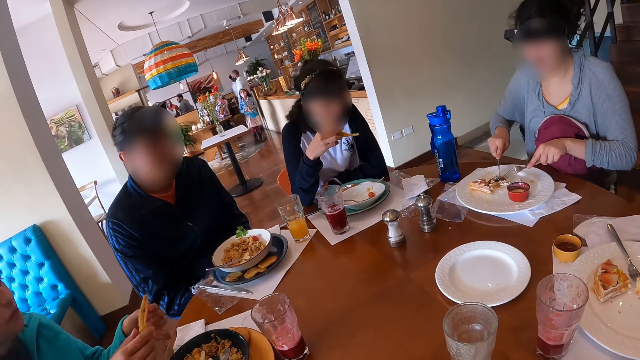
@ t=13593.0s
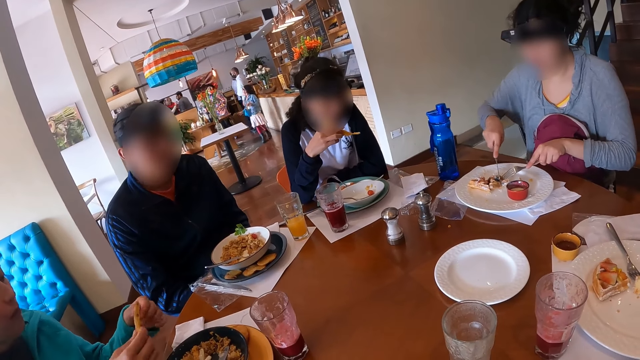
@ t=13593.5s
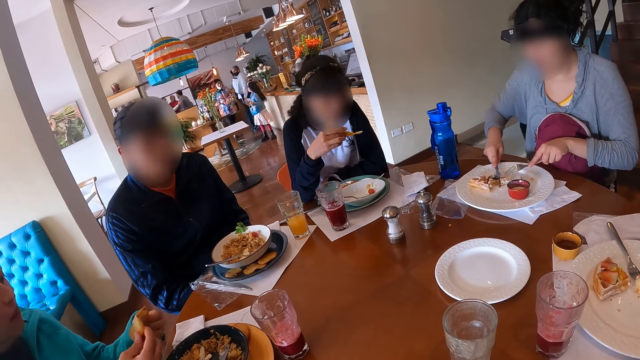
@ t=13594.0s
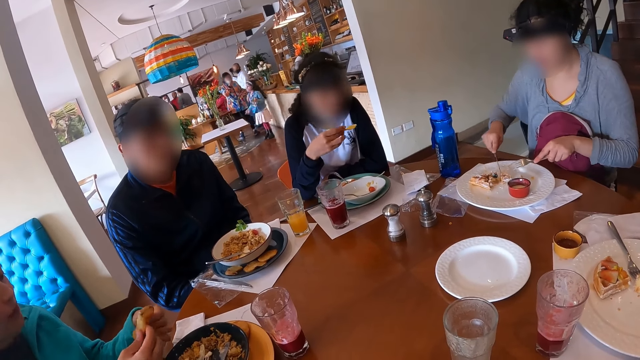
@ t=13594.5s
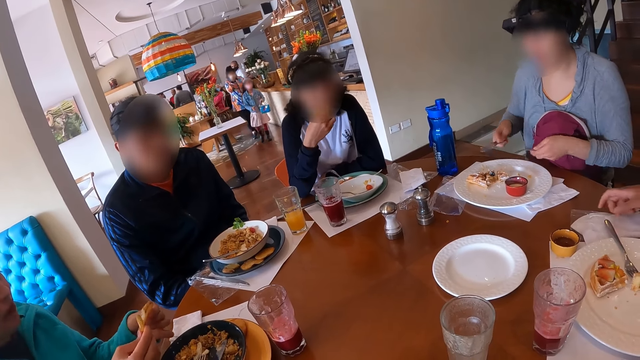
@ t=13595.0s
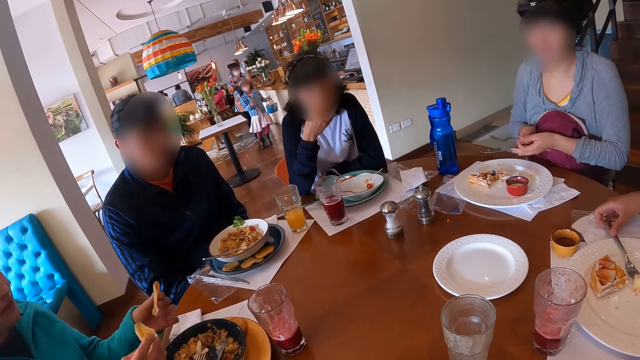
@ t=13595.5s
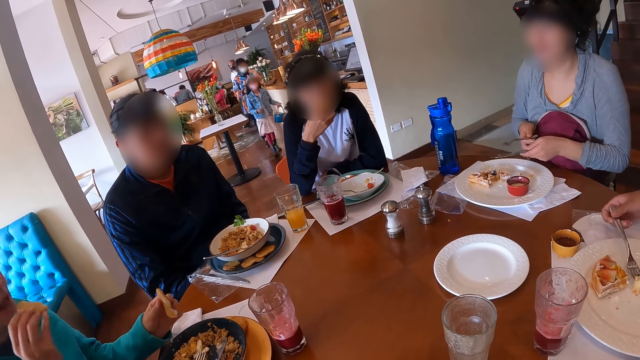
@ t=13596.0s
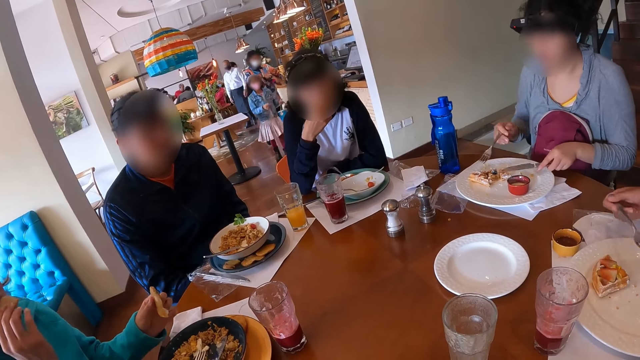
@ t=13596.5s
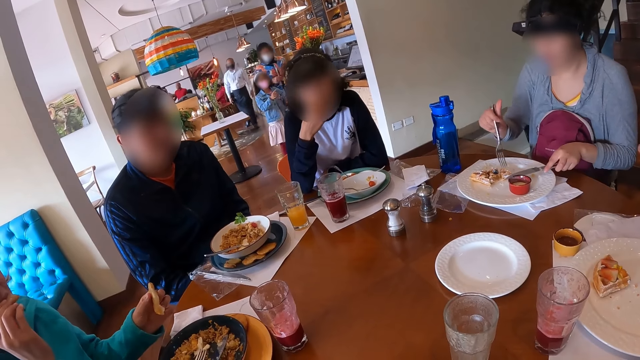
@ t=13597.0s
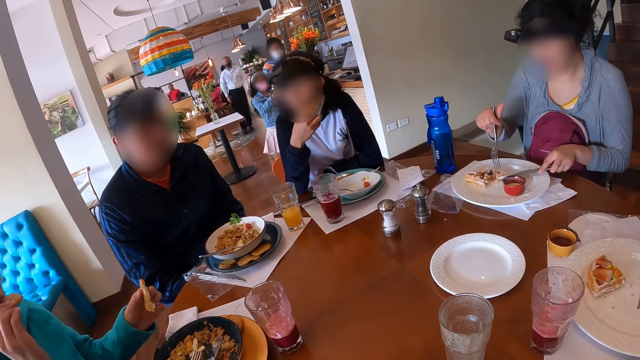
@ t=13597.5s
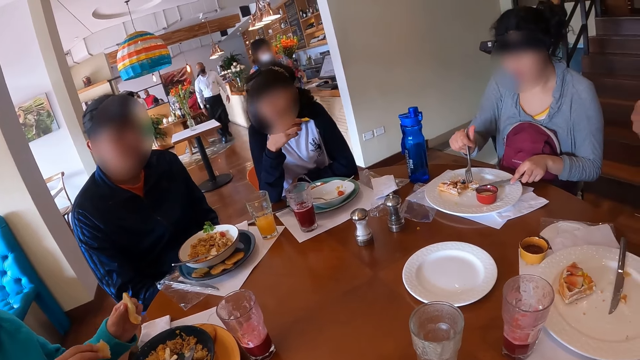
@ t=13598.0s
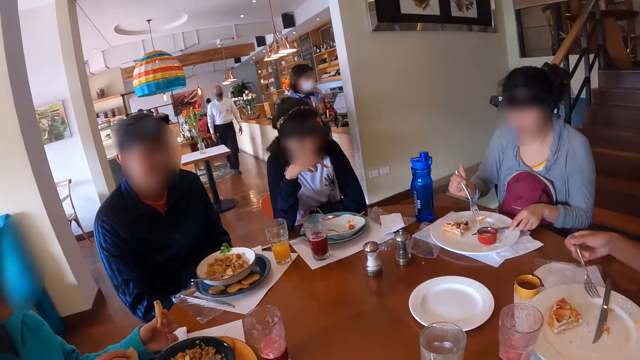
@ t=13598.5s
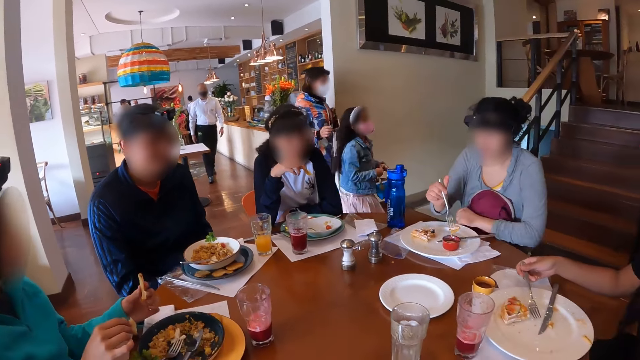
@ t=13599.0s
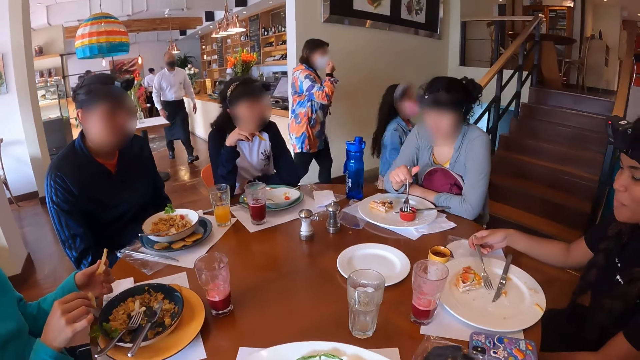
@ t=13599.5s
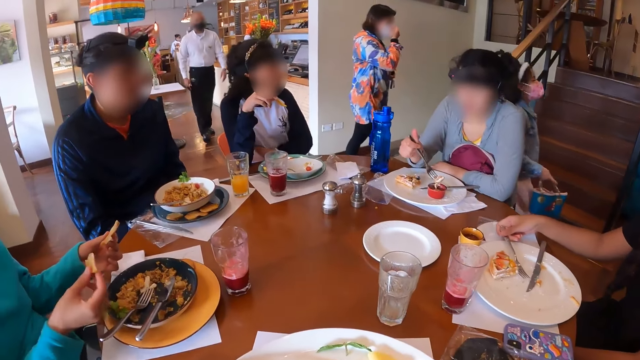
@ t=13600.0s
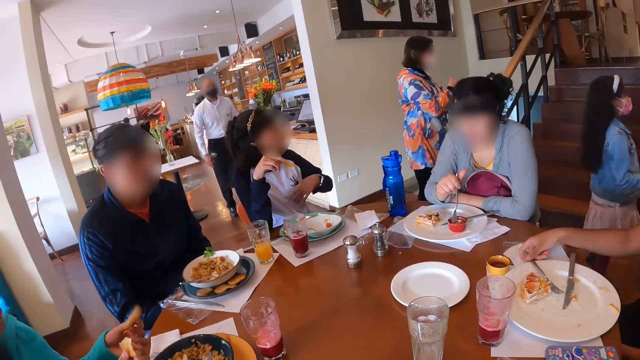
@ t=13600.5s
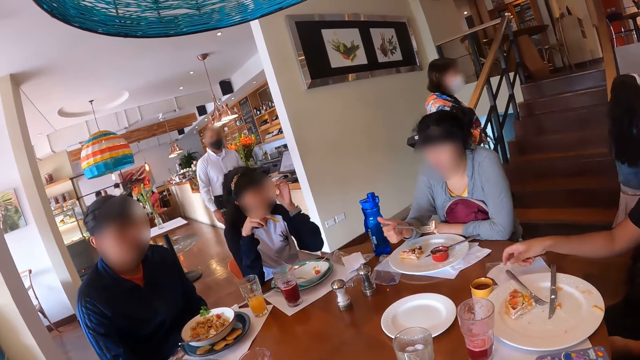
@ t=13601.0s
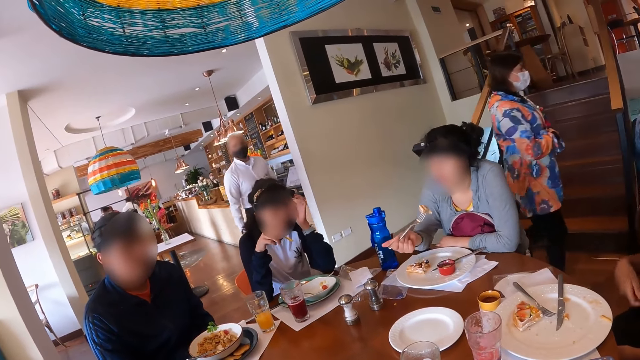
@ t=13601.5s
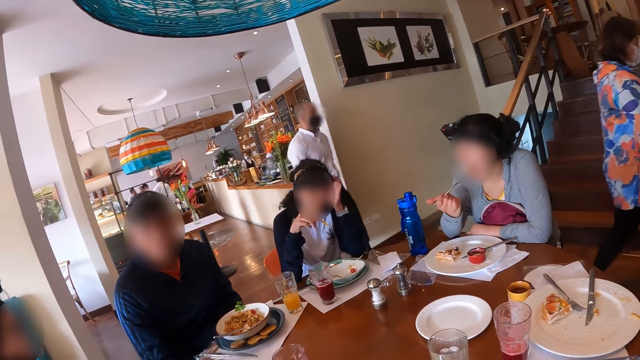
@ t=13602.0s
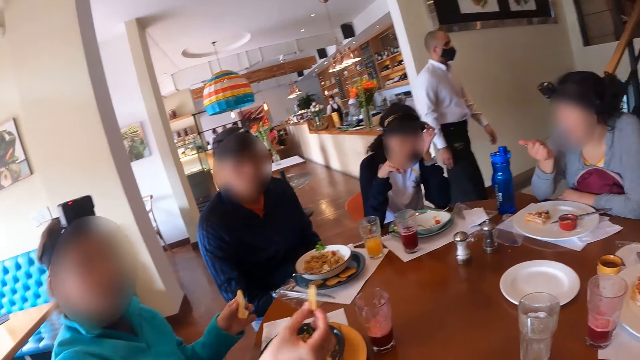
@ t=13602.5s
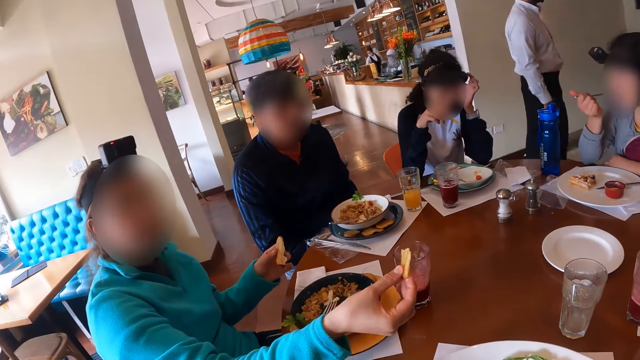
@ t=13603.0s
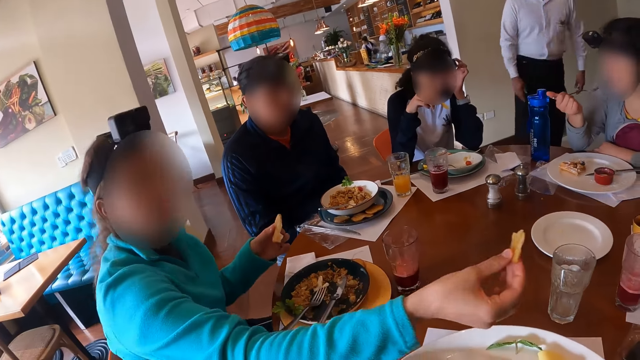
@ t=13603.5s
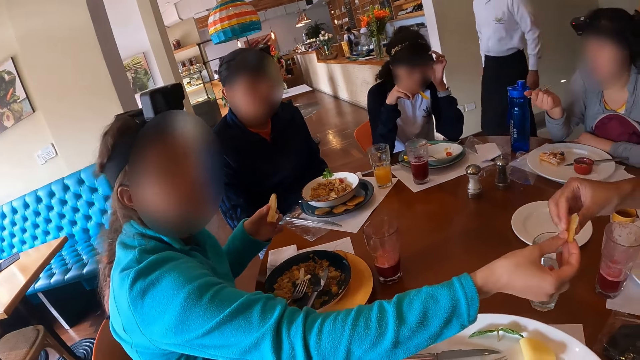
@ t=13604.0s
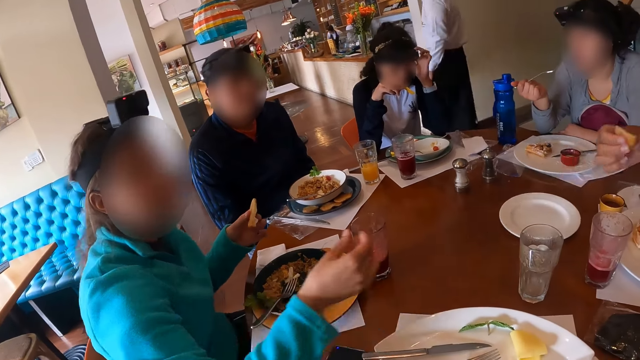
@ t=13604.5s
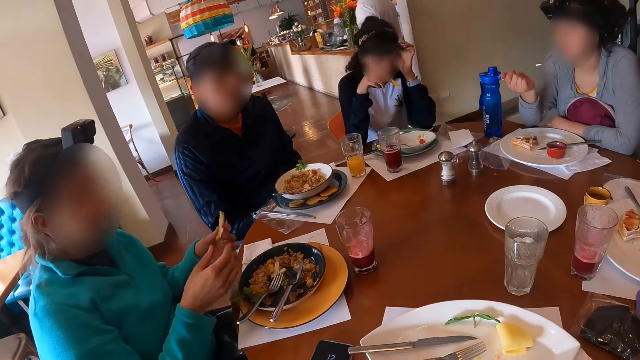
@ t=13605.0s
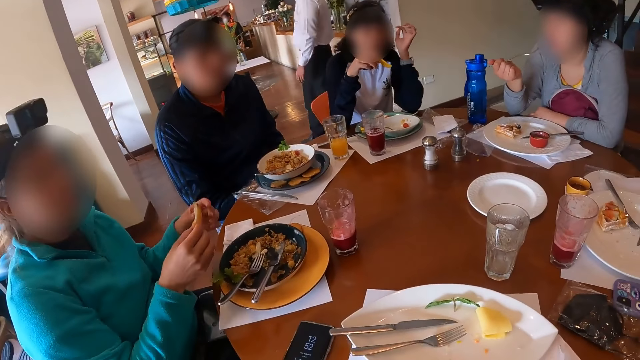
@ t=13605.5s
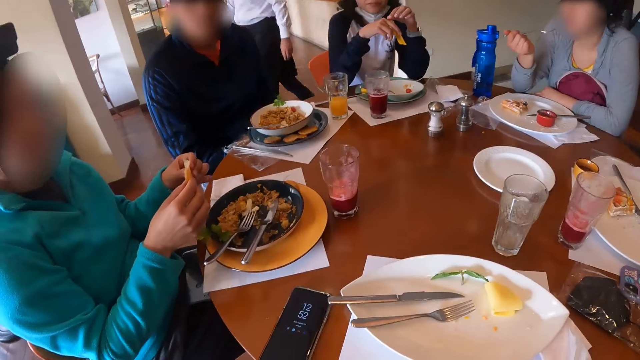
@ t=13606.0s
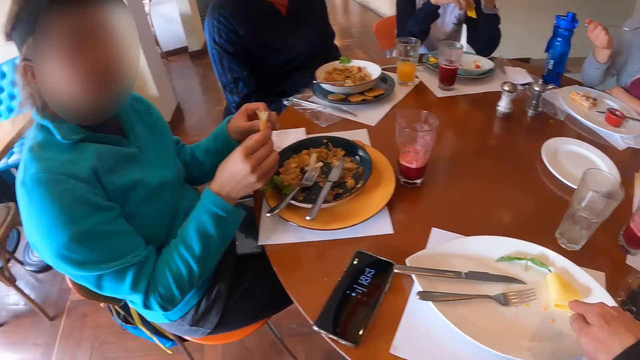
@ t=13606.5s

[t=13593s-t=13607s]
A woman holds the piece of chip with both hands and cuts the piece of chip in her hands. Another woman picks the fork from the plate on the table with her right hand. A third woman passes the fork in her left hand to her right hand and passes the knife in her right hand to her left hand. The first woman eats the piece of chip in her right hand. The camera wearer sits on the chair in the restaurant. The second woman drops the fork in her right hand in the plate on the table. The third woman scoops the food in the plate. A fourth woman touches her head with her left hand. The third woman eats the food in the plate. The camera wearer sits on the chair in the restaurant. Four women sit on the chairs in the restaurant. The first woman passes the piece of chip in her right hand to the second woman. The second woman collects the piece of chip from the first woman with her right hand. The fourth woman adjusts a camera on her head with her left hand.

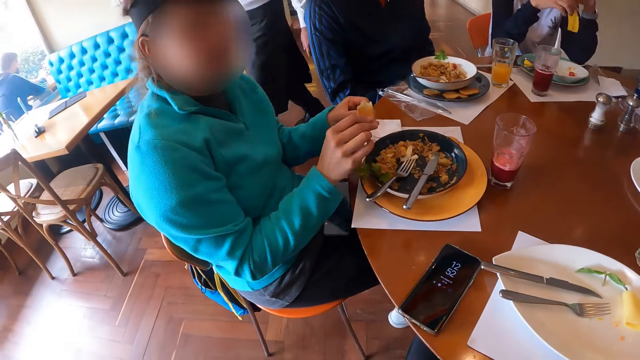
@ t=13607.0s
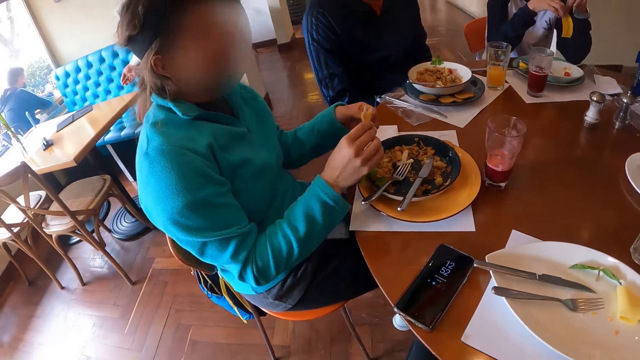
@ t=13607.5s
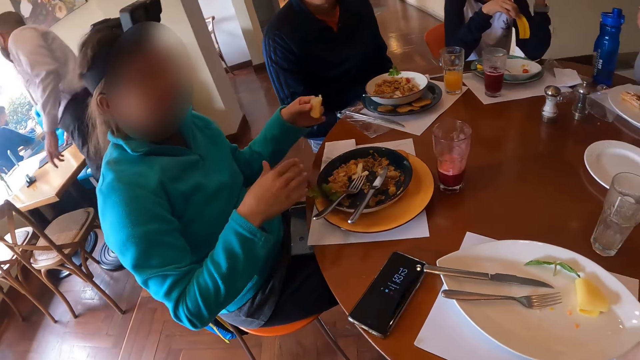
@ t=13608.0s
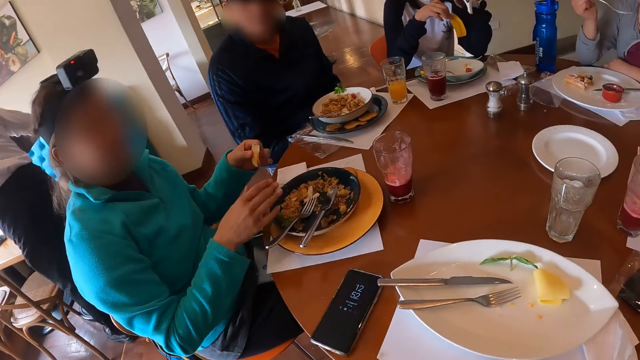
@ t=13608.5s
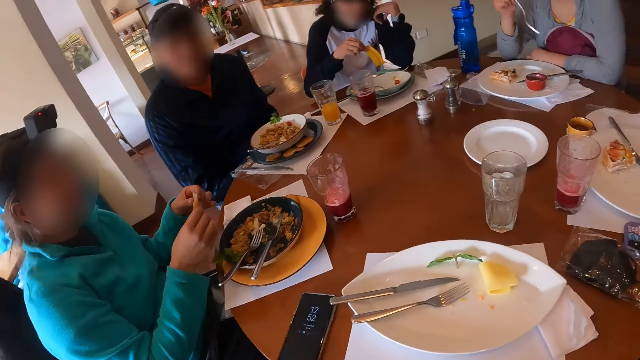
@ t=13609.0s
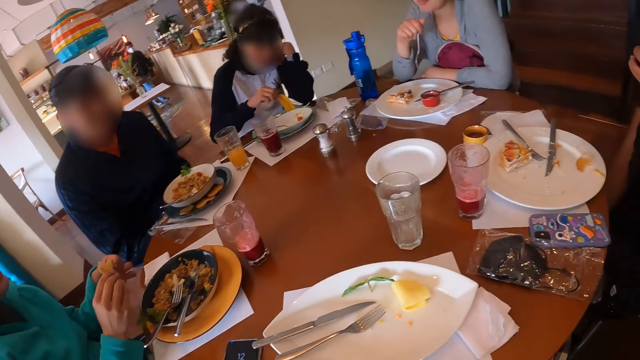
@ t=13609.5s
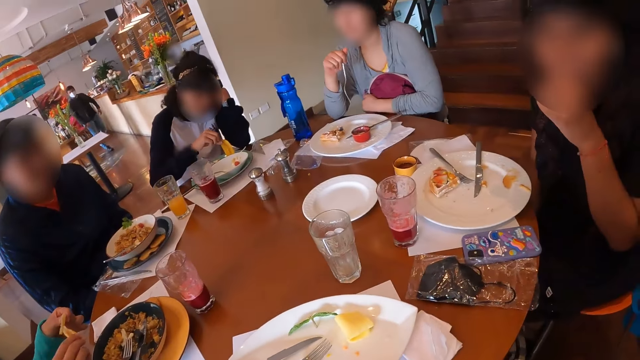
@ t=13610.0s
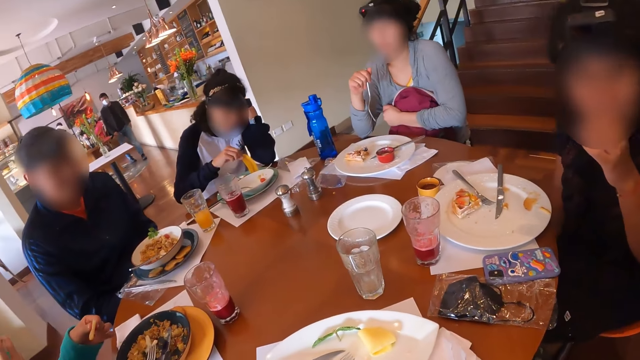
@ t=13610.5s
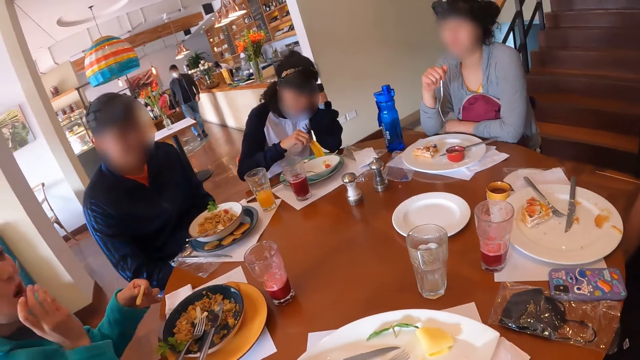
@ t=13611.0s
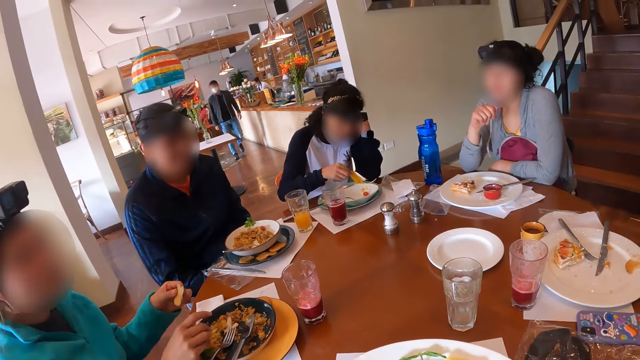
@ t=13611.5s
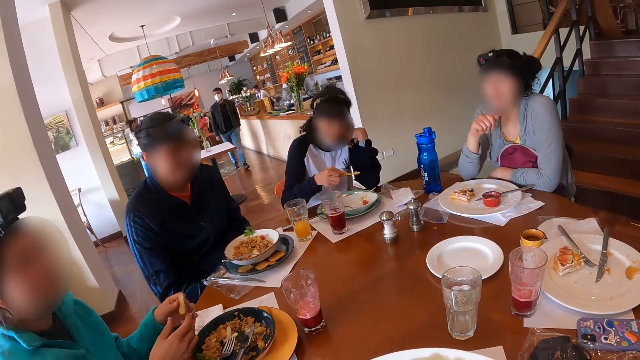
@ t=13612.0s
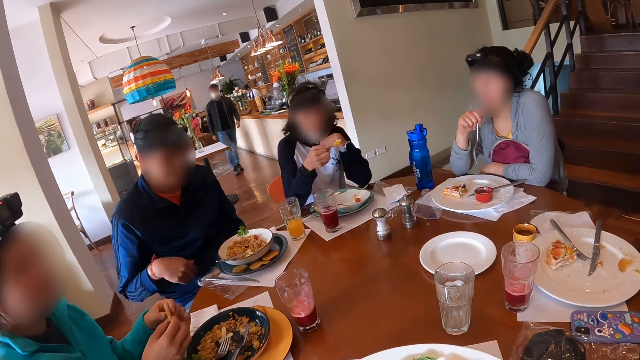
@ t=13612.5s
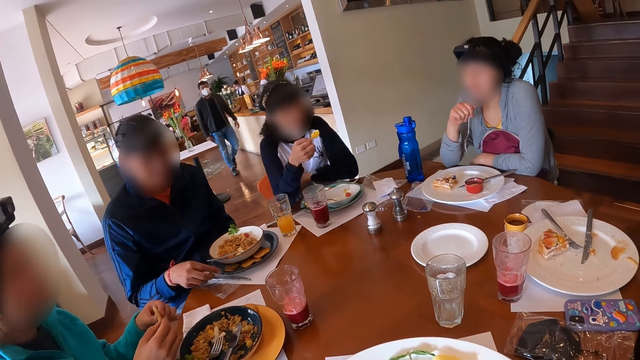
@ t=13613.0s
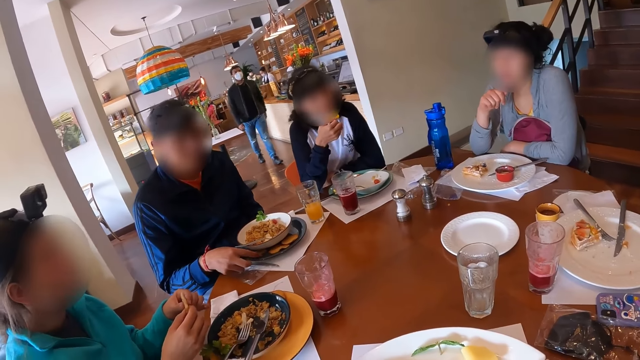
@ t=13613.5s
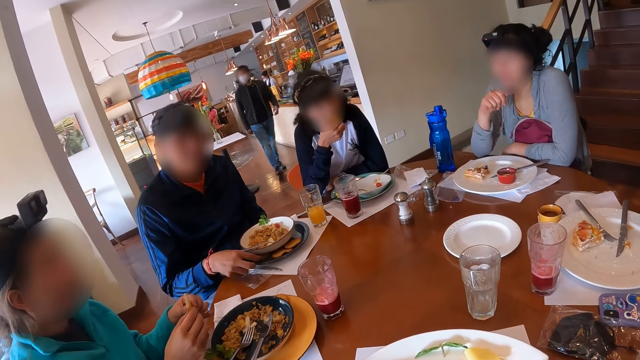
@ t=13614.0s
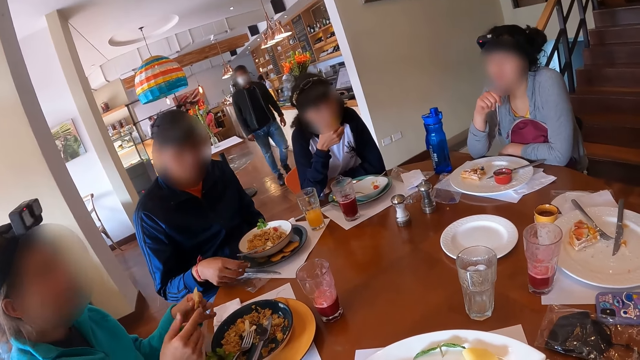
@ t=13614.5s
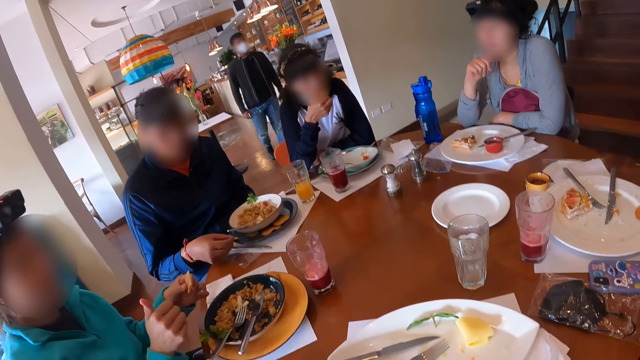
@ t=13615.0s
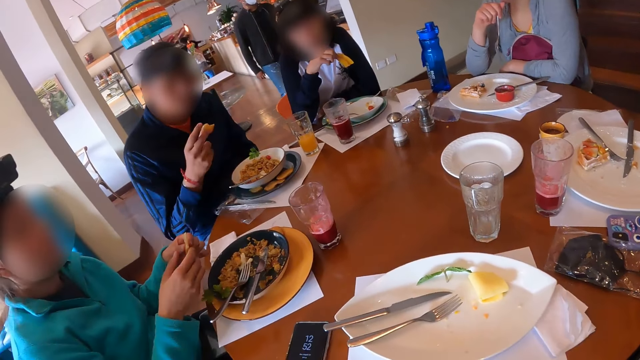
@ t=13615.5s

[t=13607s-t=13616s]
A woman cuts the piece of chip in her hands. Another woman dips the piece of chip in her right hand into the plate on the table. The first woman eats the piece of chip in her right hand. The second woman removes the piece of chip in her right hand from the plate on the table. The first woman holds the piece of chip with both hands. The second woman eats the piece of chip in her right hand. A man picks a chip from a plate on the table with his right hand.
